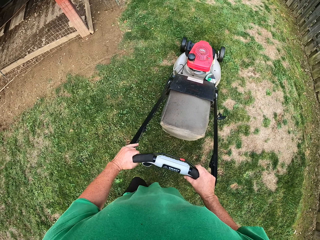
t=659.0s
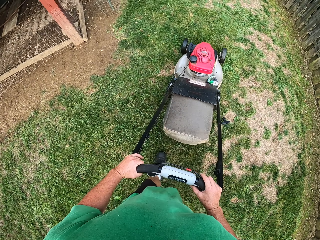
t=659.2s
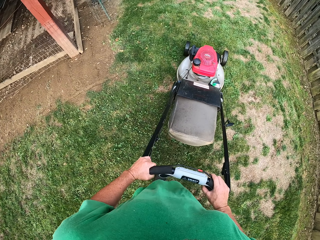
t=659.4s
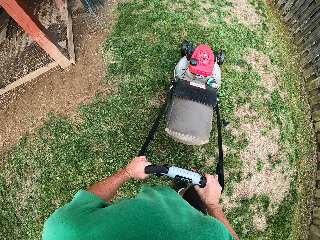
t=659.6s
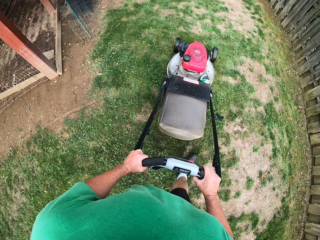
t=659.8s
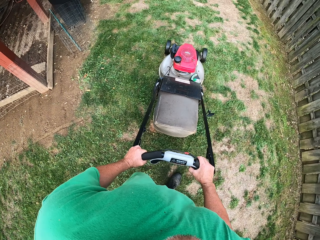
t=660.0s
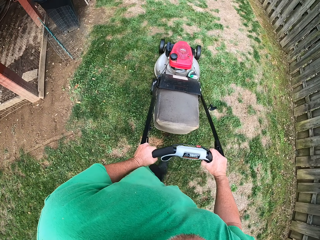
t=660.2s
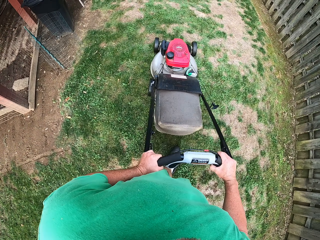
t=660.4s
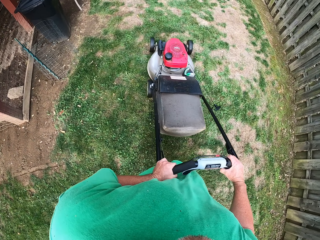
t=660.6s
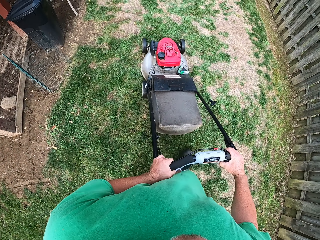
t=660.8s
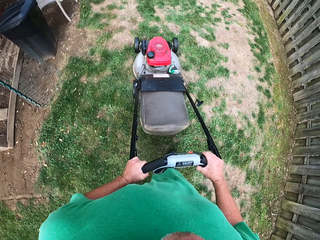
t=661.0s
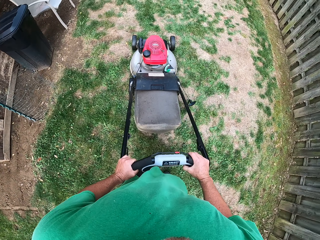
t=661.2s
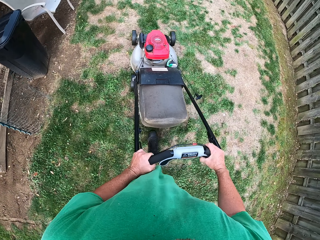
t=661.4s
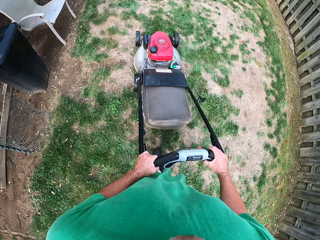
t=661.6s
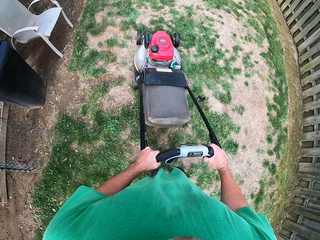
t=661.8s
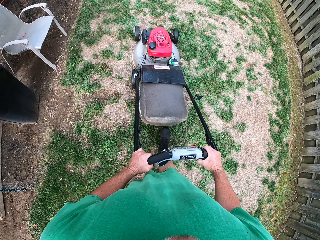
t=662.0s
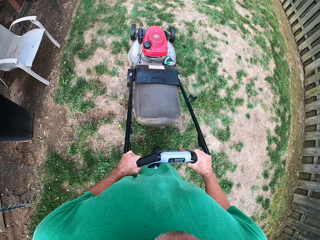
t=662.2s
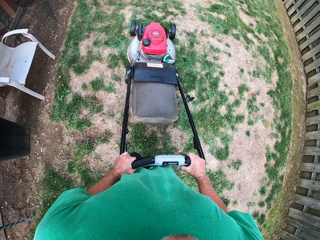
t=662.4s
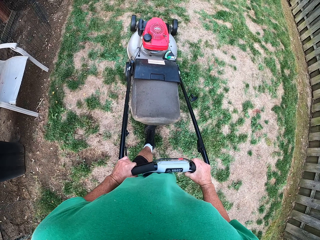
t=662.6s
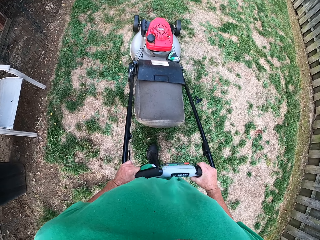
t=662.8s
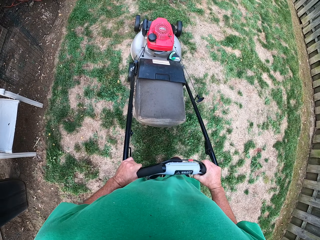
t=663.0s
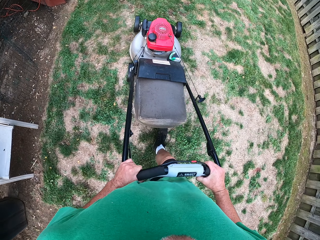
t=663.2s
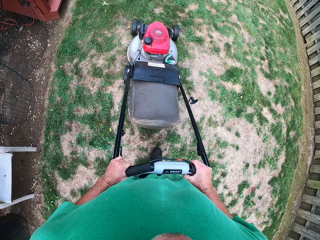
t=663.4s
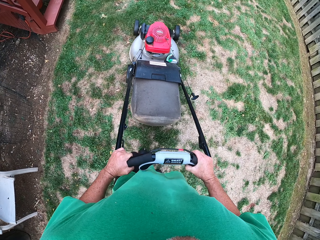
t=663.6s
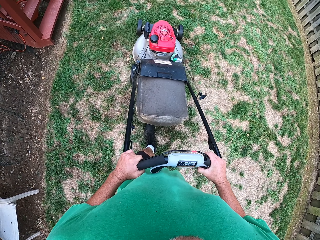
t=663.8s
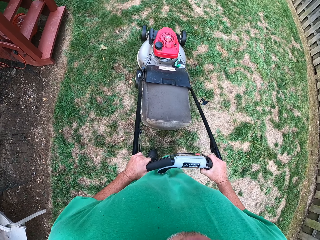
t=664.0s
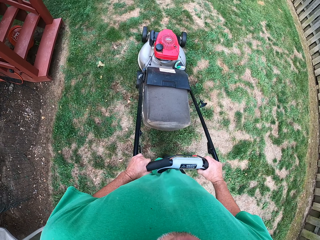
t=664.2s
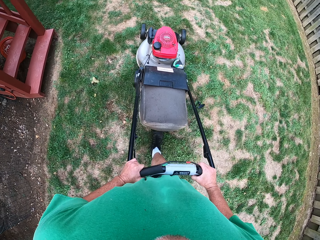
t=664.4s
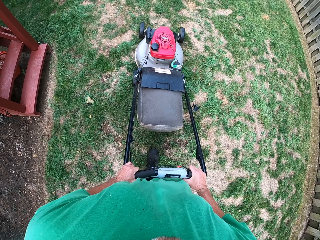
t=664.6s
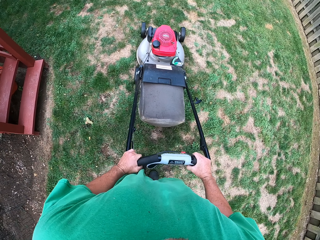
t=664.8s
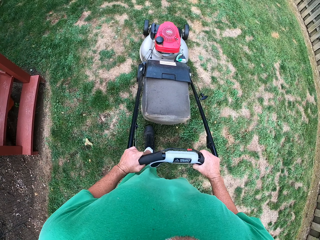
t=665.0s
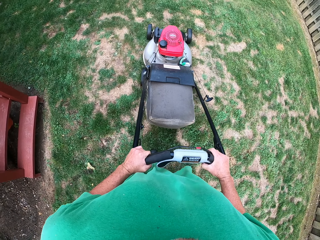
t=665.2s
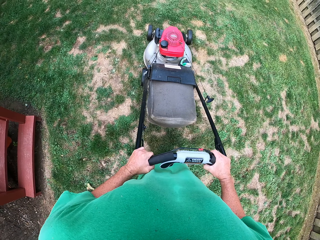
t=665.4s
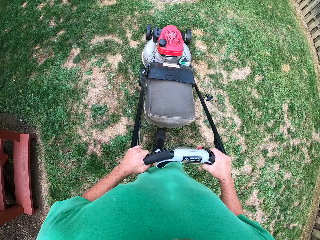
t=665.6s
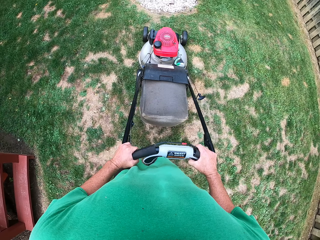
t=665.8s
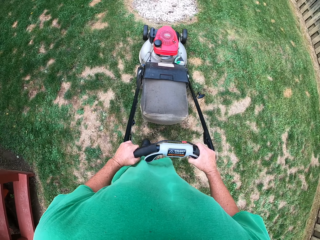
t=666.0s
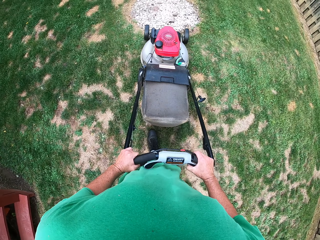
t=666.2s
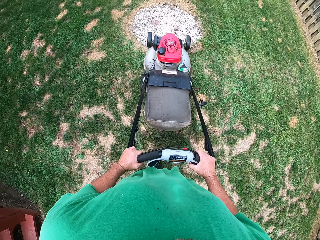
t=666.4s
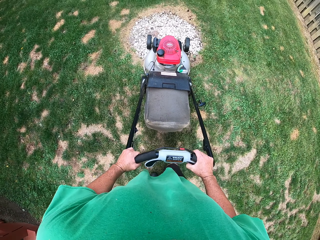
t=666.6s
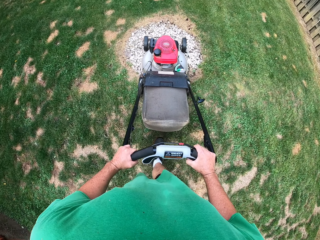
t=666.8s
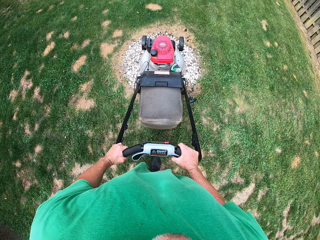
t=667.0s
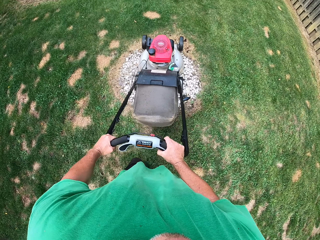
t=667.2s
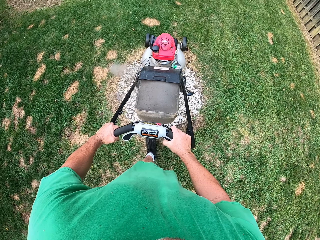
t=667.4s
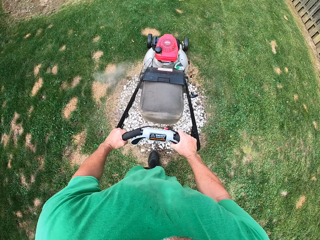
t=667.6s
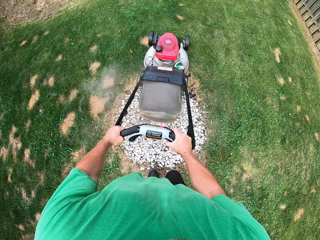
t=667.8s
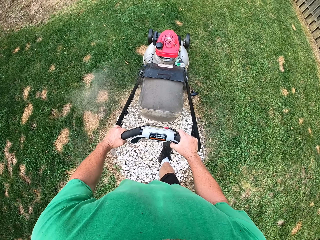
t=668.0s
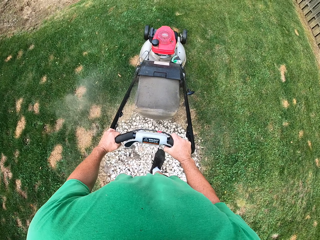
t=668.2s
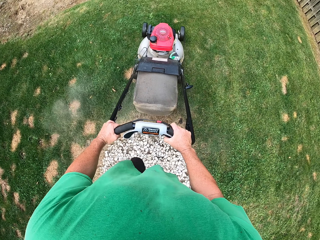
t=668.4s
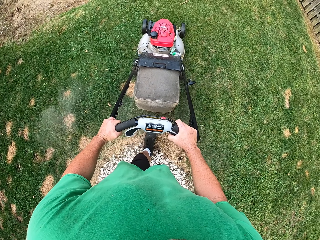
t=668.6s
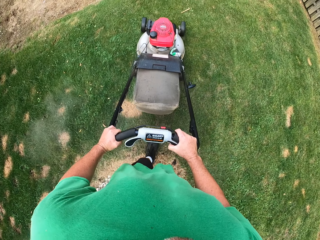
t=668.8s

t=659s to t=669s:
The camera wearer pushes the reel mower.

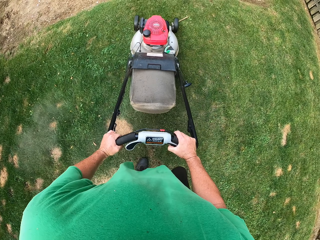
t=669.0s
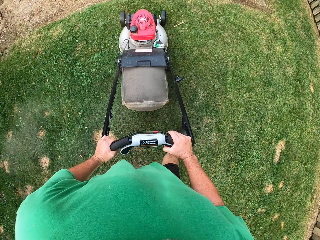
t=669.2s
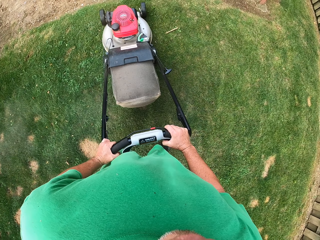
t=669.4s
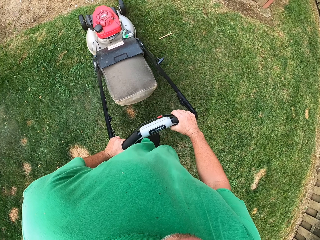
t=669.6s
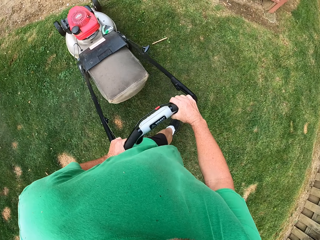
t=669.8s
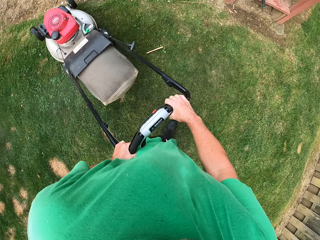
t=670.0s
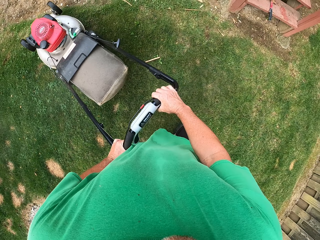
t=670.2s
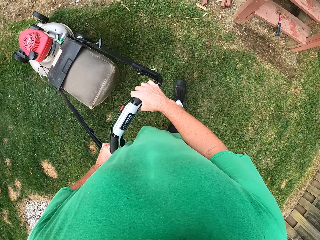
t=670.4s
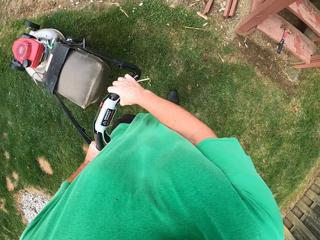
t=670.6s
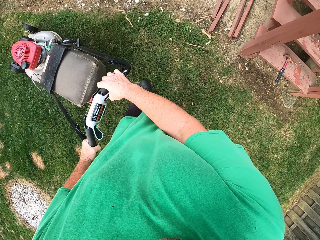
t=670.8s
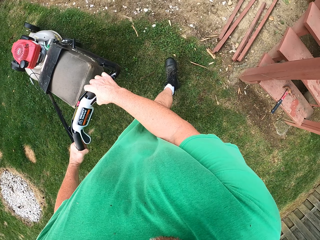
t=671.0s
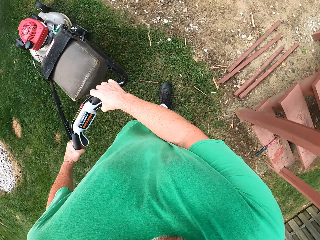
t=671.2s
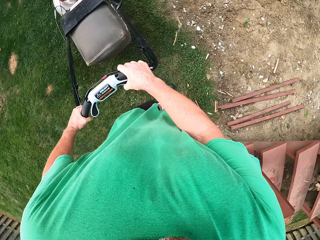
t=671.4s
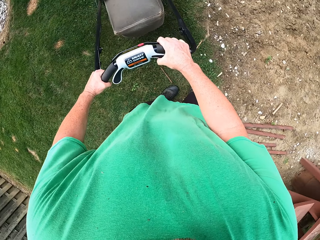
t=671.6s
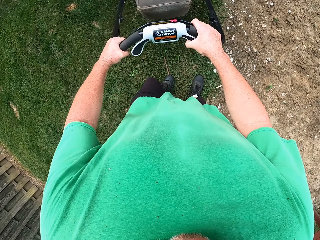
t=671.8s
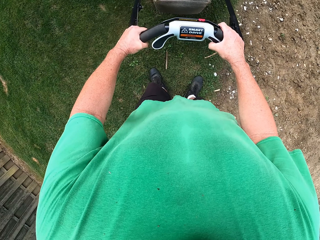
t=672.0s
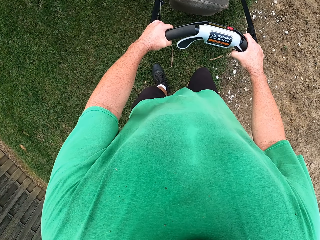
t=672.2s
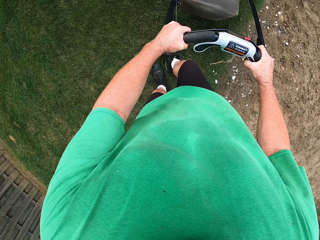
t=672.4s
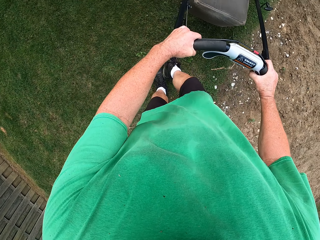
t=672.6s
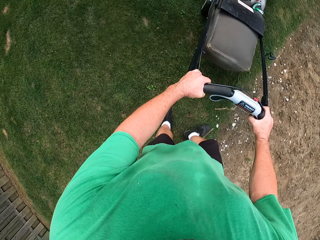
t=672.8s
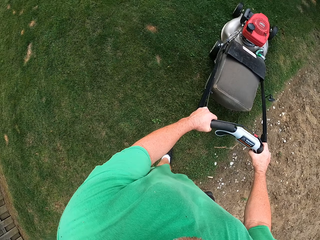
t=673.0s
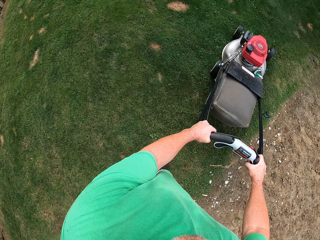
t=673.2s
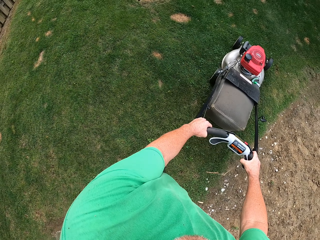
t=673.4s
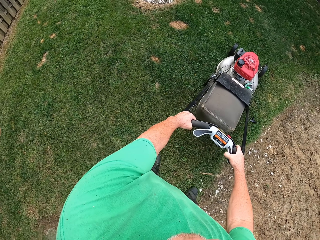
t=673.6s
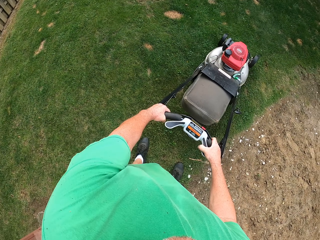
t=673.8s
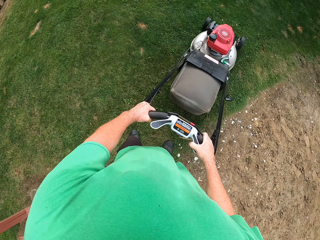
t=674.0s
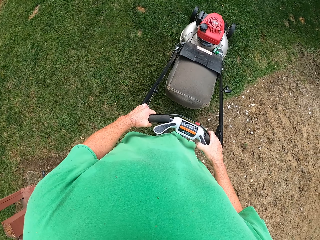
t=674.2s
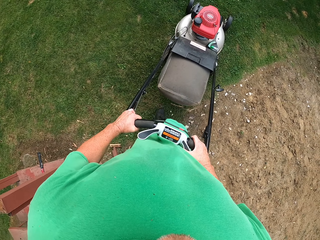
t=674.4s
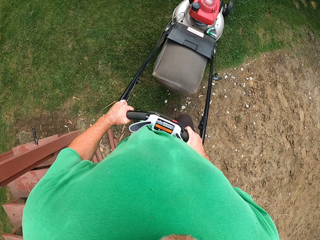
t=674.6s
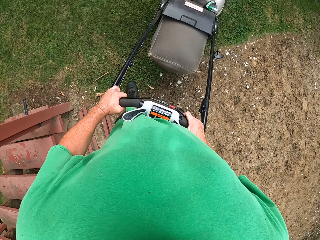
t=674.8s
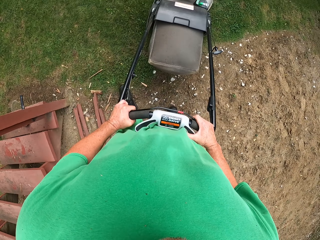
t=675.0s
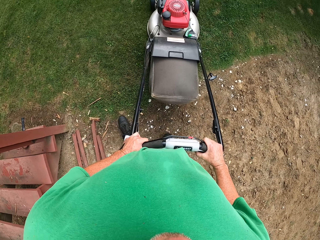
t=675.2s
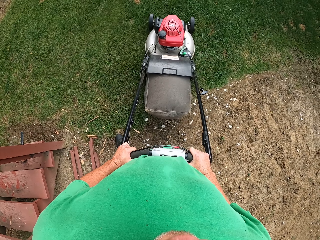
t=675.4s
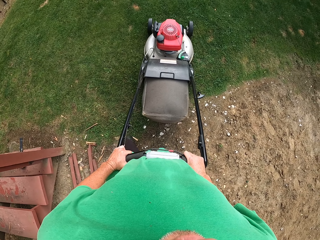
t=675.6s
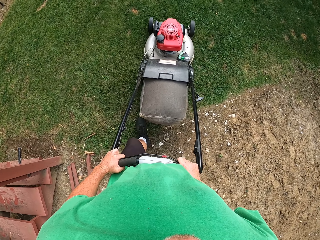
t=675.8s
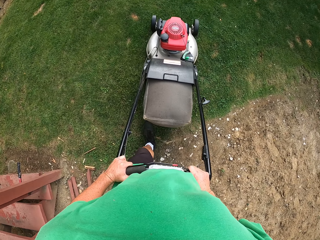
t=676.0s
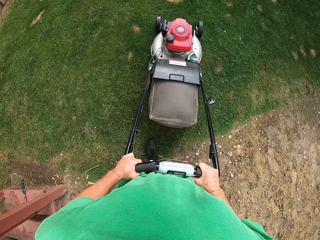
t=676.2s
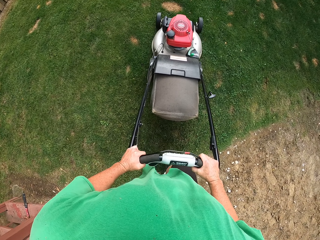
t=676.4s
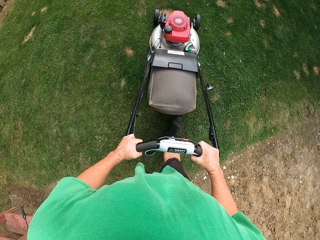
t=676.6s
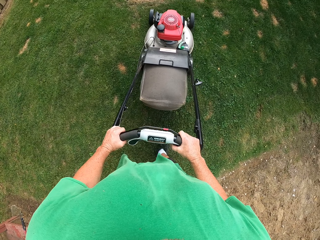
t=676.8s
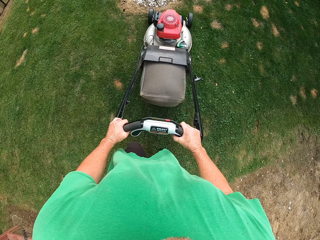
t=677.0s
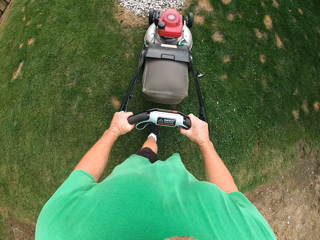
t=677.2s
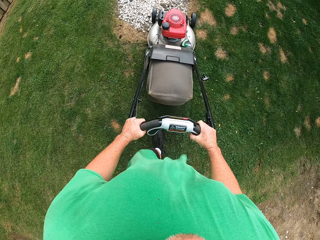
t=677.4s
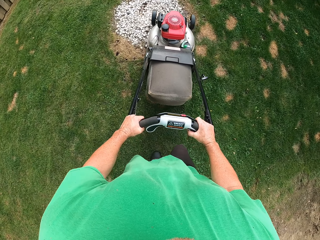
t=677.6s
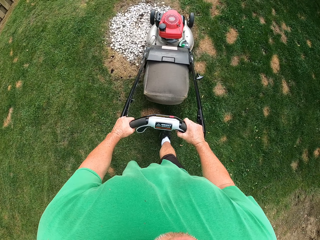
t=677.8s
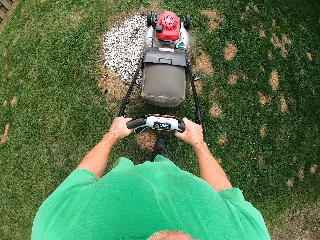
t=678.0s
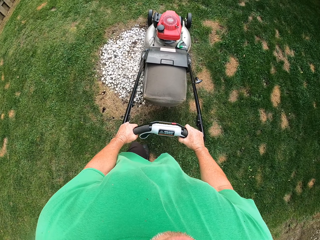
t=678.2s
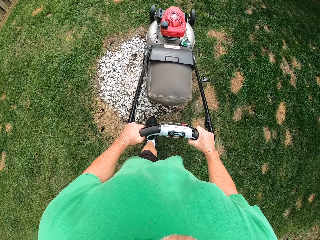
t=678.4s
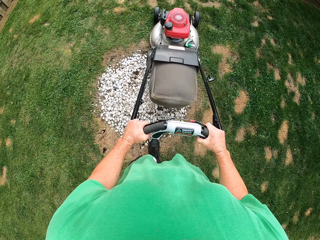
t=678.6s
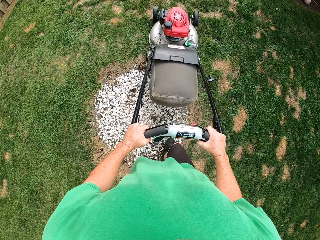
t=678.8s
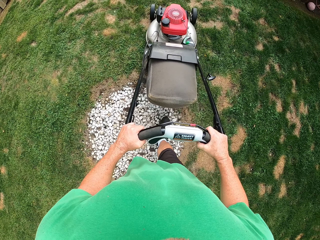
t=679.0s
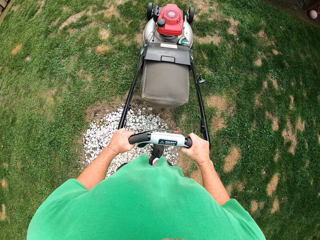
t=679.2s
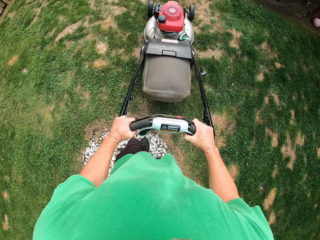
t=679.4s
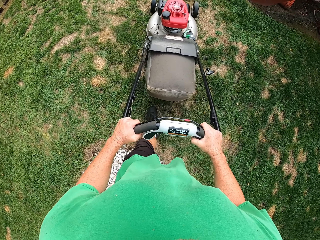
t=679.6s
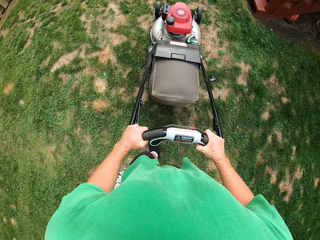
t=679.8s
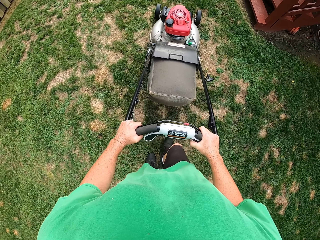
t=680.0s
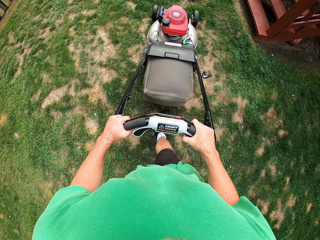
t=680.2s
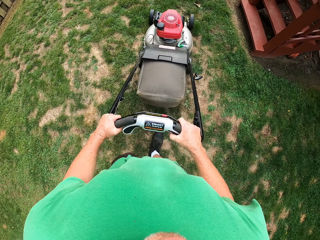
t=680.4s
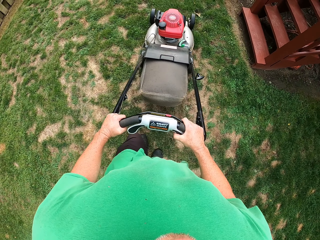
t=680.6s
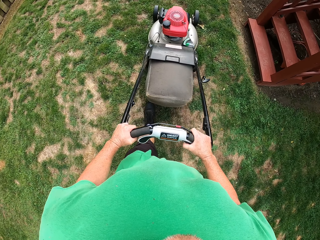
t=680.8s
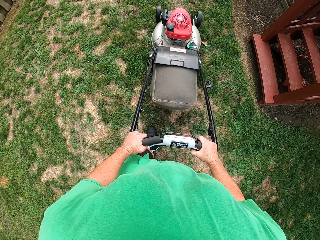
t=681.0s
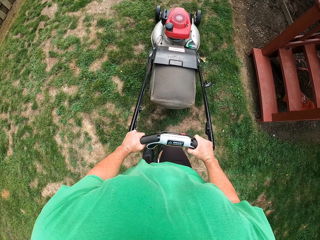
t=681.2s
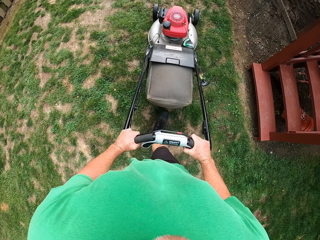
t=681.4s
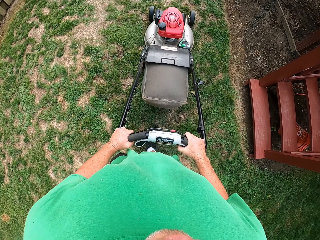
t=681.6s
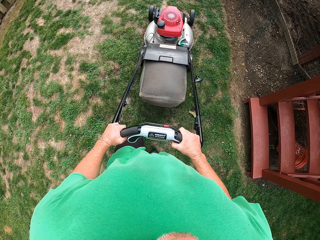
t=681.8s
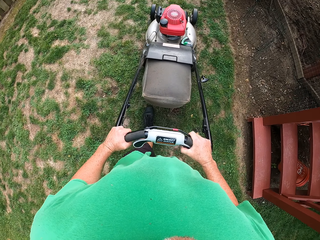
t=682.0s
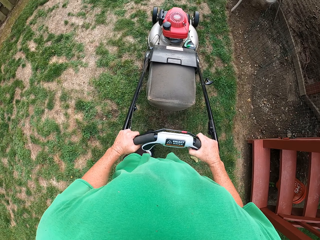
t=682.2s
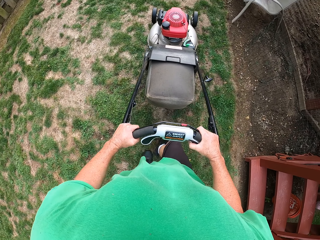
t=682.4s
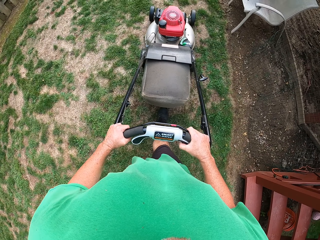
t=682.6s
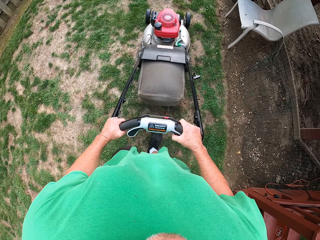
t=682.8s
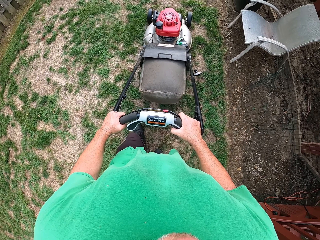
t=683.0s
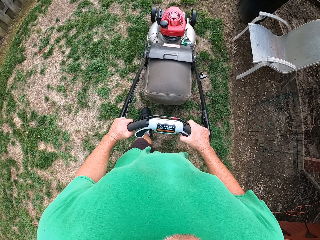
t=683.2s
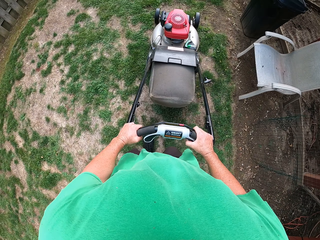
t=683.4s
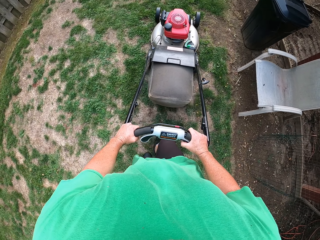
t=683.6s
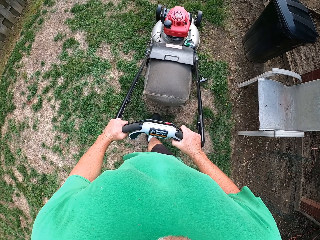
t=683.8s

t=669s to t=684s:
The camera wearer turns. They stretch the right leg. They pull the reel mower. They push the reel mower.
